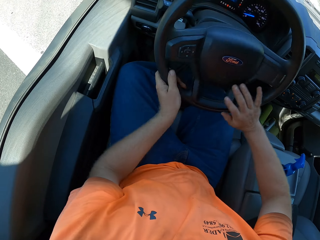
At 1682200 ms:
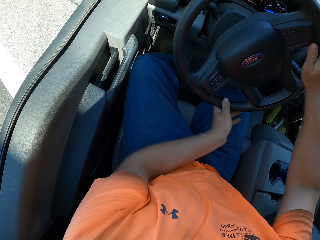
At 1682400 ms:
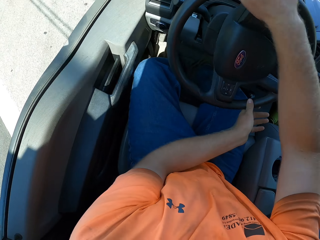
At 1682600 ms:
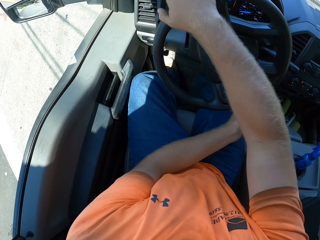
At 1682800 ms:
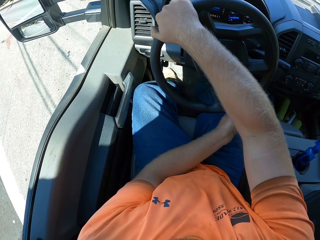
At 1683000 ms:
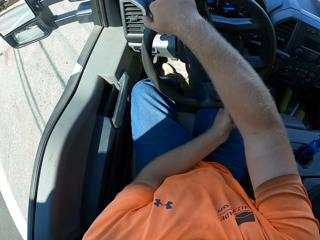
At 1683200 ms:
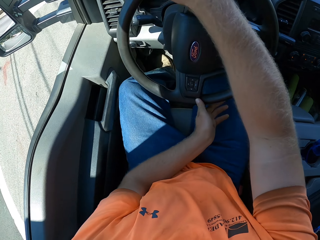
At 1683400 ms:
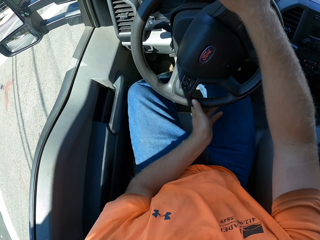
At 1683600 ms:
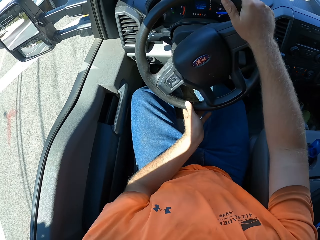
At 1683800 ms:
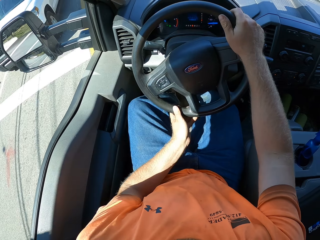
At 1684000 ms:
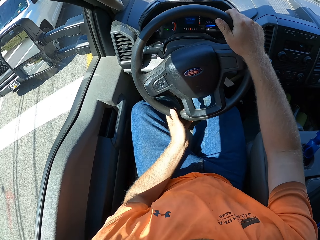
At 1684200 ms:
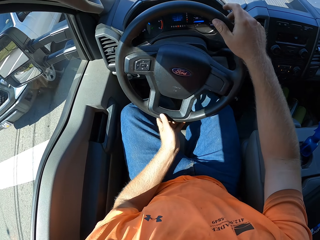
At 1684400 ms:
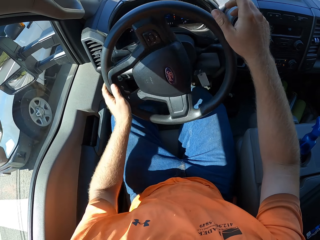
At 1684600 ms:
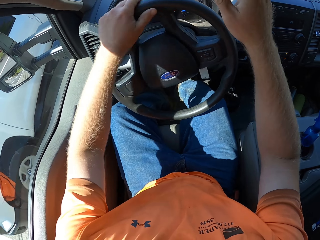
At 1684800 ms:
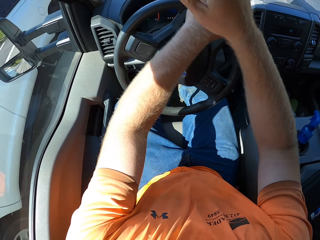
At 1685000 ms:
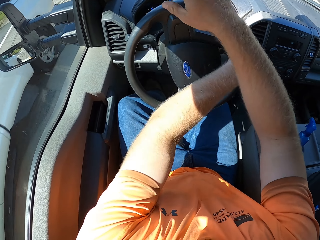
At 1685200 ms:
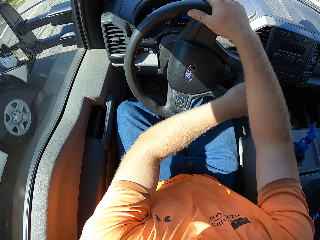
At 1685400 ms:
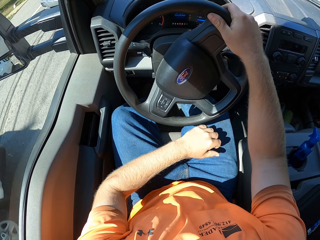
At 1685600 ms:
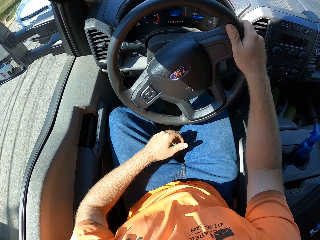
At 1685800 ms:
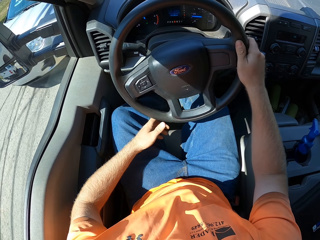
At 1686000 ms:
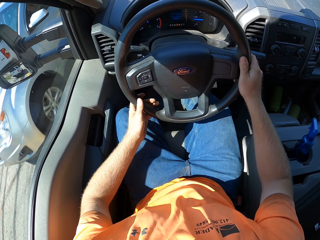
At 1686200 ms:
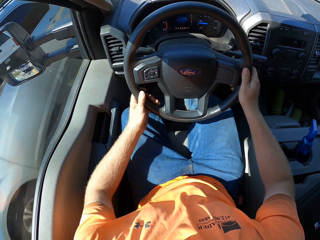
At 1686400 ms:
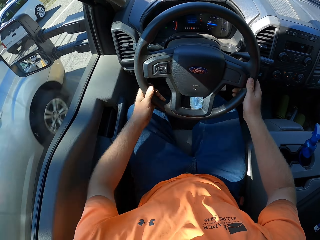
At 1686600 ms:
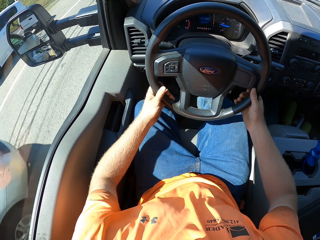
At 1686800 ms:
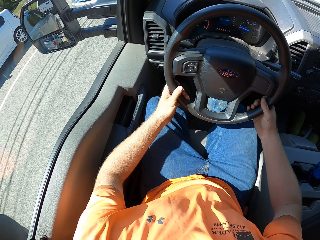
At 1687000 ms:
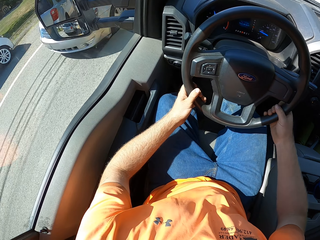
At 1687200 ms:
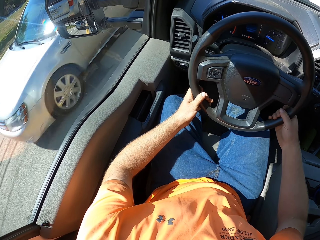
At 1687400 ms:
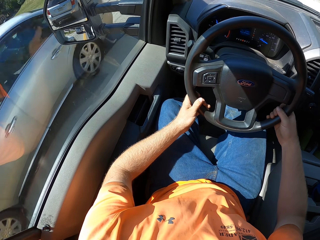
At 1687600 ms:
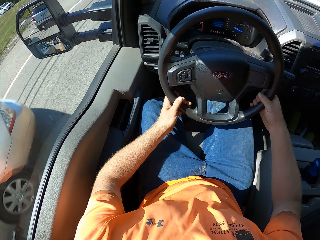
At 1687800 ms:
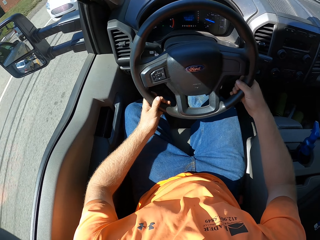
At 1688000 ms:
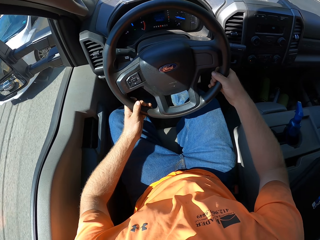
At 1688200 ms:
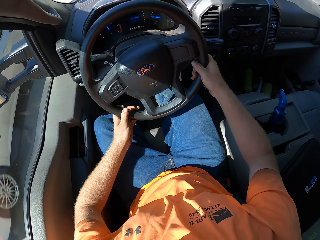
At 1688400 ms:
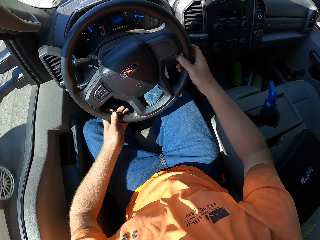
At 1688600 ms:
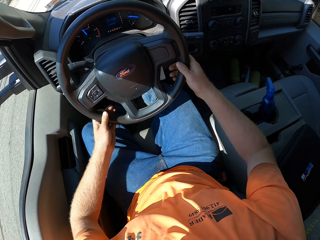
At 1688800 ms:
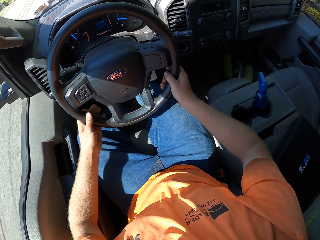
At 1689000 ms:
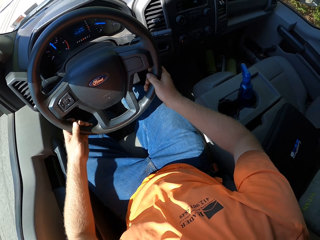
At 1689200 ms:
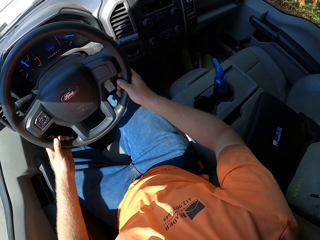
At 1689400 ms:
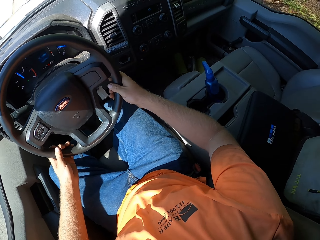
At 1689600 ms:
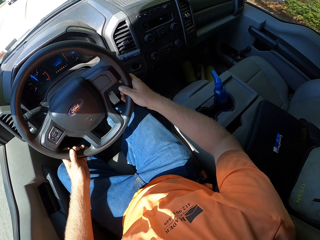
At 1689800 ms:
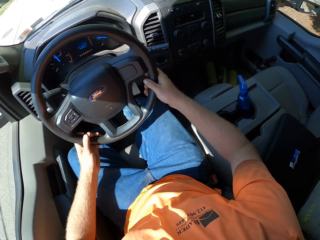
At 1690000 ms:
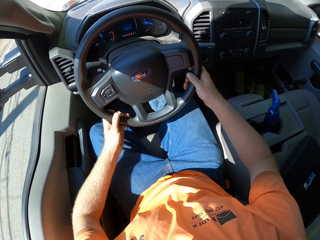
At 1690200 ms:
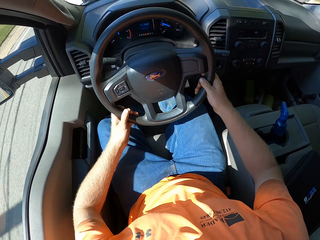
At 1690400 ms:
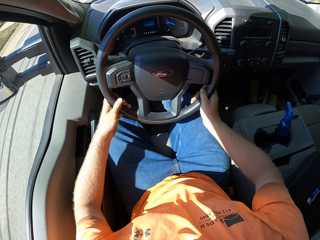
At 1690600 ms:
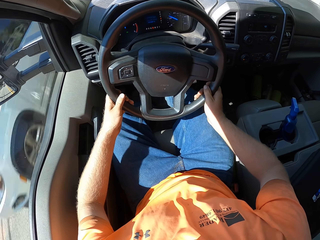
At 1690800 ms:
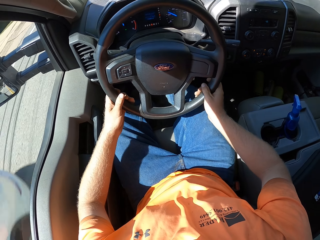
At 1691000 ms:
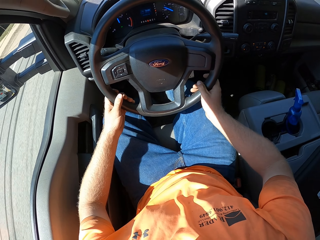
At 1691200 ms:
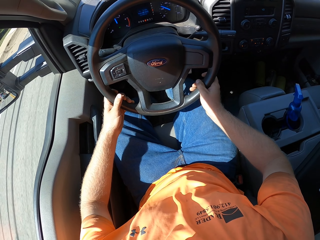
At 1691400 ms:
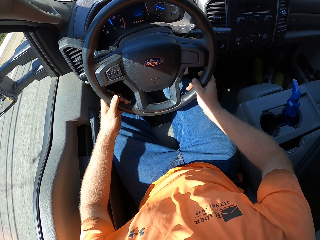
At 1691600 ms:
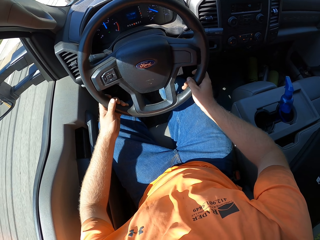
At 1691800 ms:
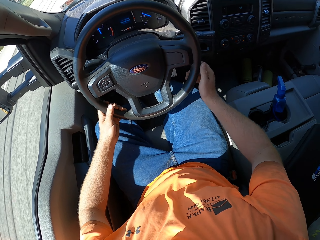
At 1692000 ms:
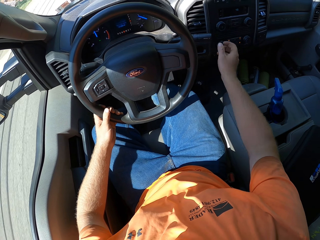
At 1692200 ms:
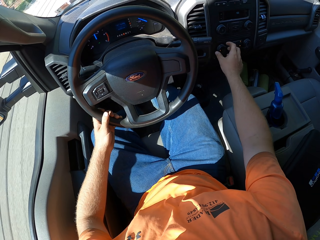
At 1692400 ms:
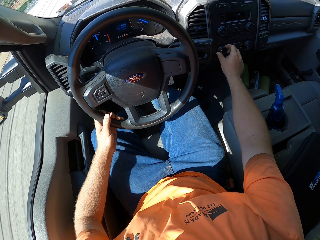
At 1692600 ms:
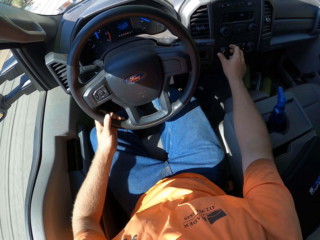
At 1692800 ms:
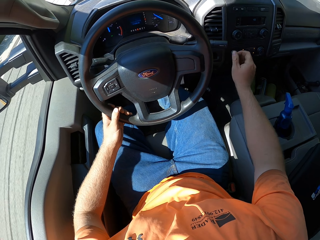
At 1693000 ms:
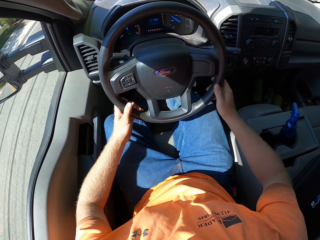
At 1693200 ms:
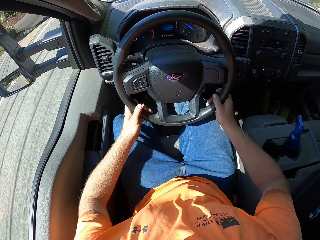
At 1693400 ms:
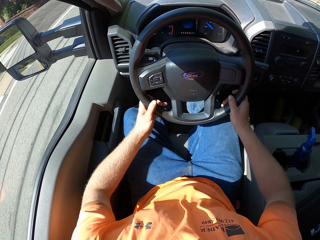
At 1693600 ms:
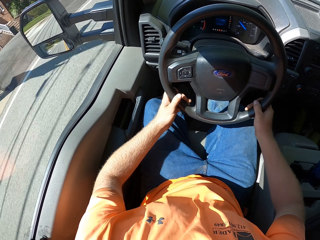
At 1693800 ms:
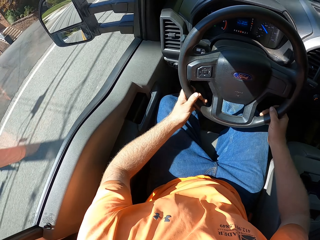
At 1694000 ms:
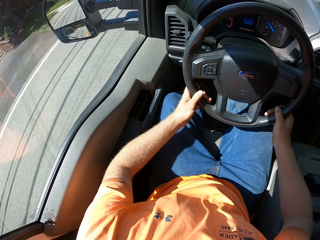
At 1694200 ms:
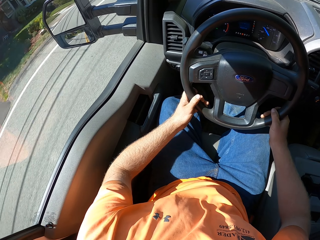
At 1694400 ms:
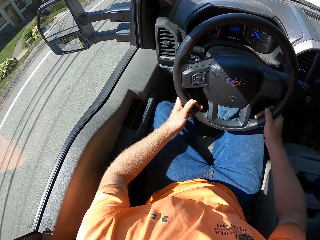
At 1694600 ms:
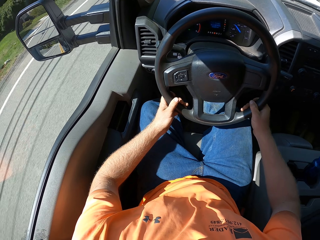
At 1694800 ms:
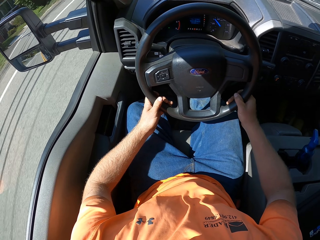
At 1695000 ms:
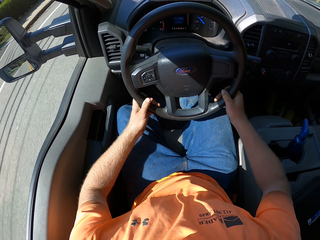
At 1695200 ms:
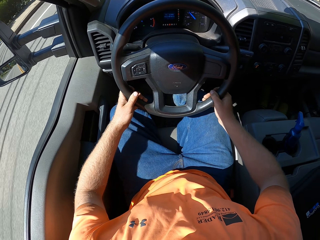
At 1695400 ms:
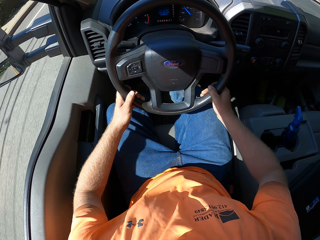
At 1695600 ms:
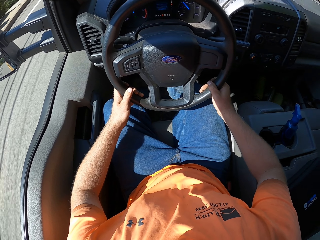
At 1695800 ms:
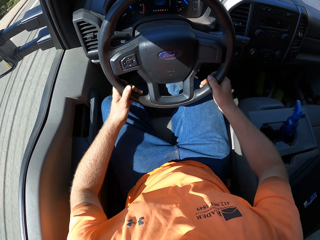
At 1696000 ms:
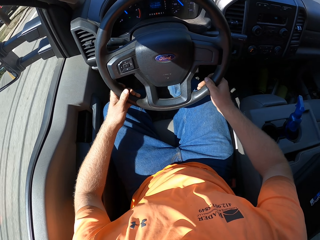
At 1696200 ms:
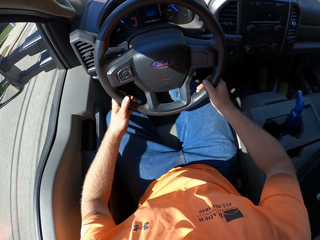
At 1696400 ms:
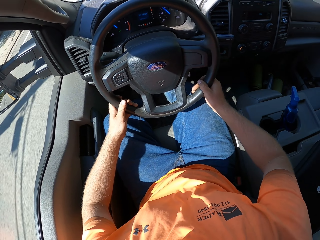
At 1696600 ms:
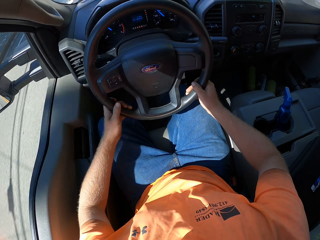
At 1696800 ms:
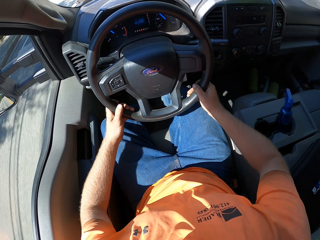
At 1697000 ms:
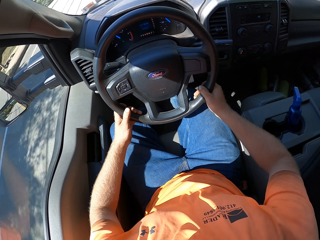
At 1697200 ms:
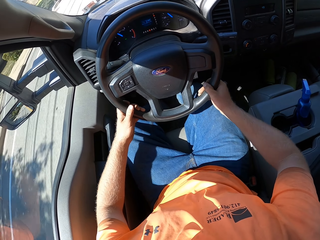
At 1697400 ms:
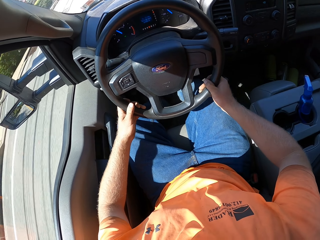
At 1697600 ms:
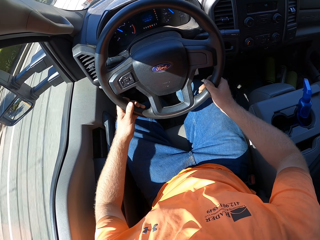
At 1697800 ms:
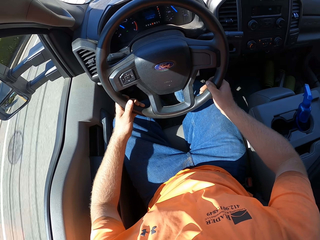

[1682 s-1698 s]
The camera wearer takes a left turn. He tunes the car radio volume with his right hand. He touches a button.

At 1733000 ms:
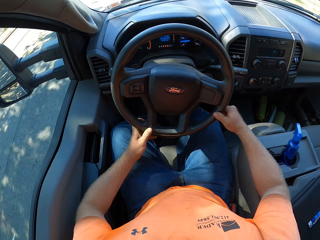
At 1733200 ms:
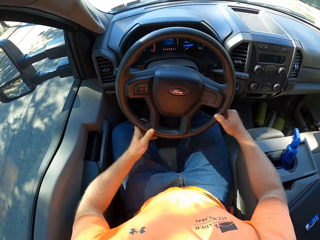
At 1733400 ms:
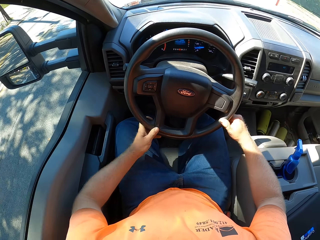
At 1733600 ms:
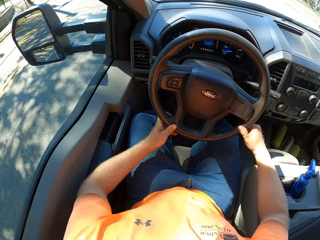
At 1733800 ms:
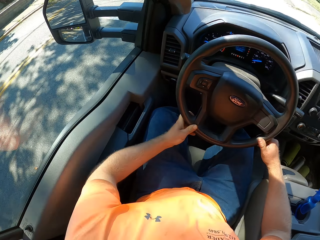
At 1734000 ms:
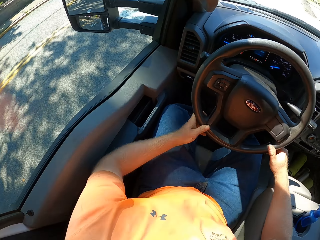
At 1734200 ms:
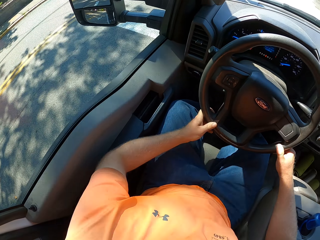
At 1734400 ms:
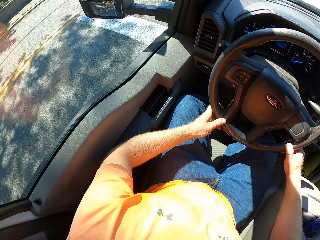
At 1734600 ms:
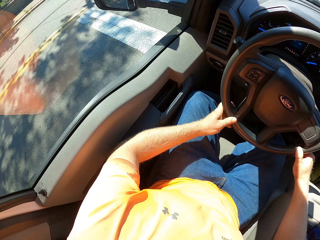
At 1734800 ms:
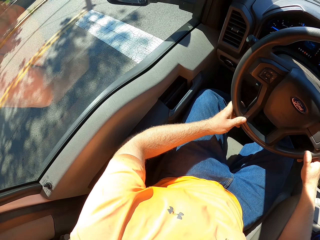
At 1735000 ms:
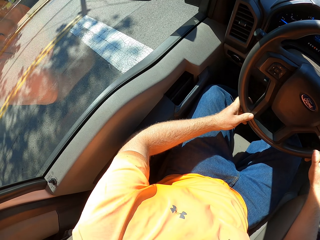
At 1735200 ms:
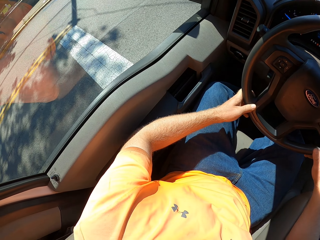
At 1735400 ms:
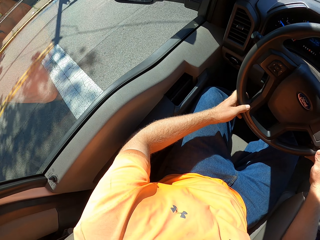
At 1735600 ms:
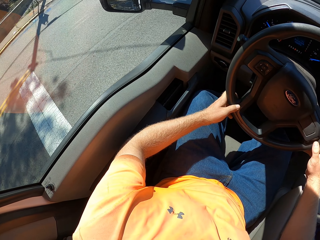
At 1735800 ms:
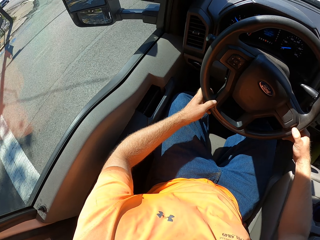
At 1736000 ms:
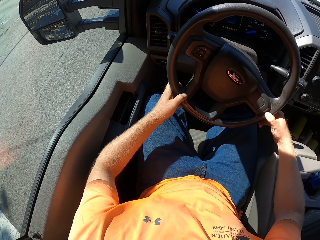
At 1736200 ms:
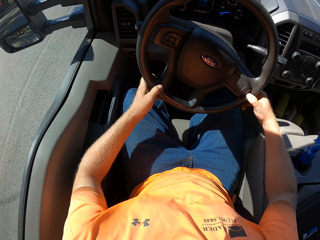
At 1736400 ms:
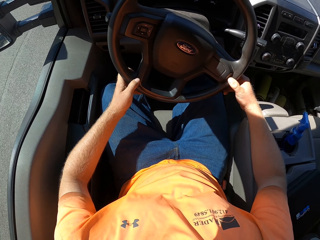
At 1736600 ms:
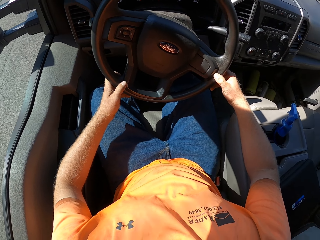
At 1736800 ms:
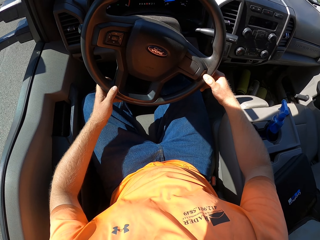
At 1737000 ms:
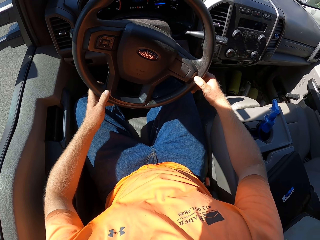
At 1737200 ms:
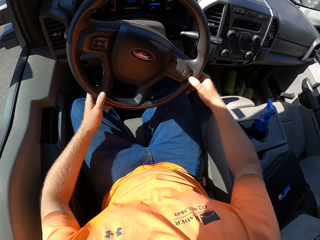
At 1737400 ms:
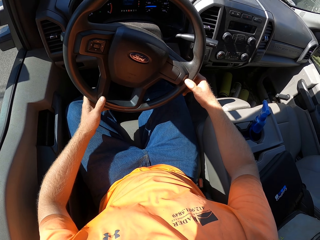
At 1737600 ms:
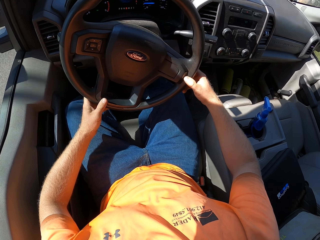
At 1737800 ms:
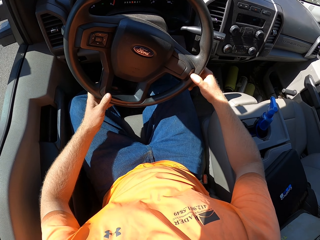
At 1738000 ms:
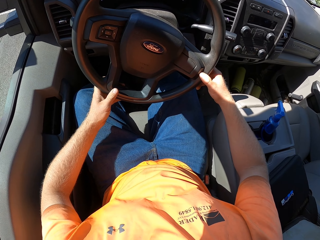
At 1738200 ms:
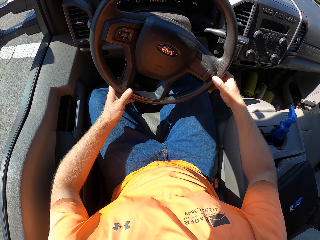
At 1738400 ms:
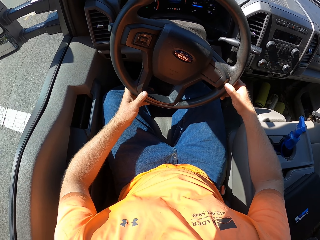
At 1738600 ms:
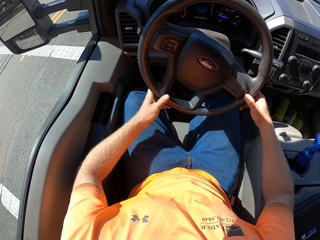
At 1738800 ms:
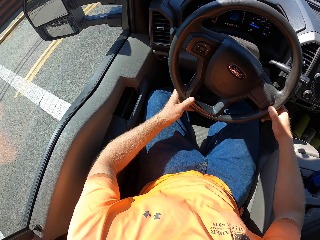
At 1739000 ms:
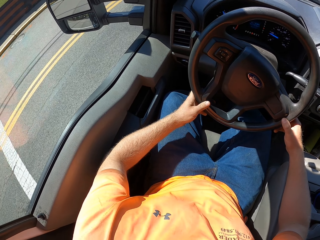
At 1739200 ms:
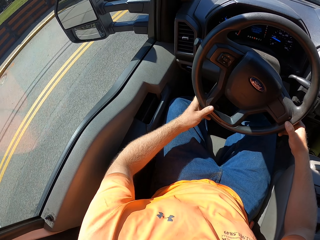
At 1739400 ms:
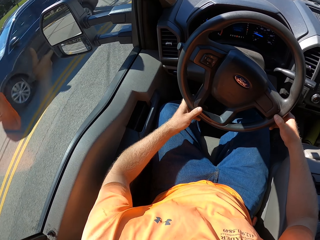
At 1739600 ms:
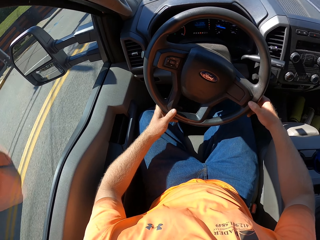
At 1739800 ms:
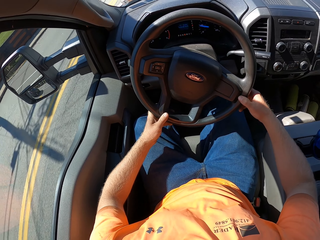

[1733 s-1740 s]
The camera wearer turns to his left.
